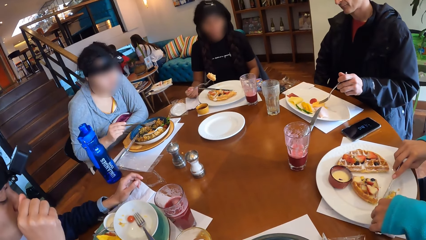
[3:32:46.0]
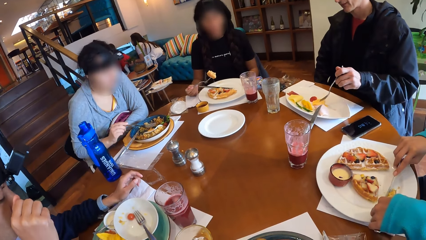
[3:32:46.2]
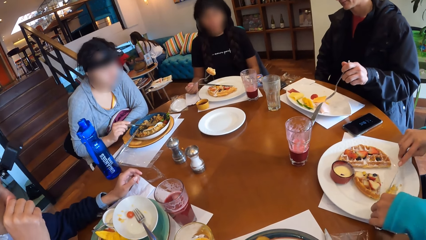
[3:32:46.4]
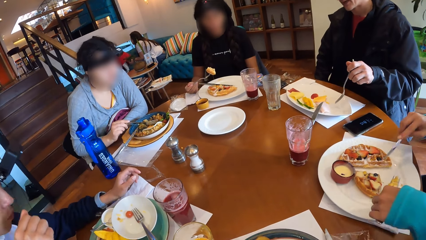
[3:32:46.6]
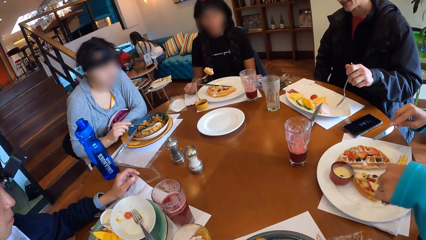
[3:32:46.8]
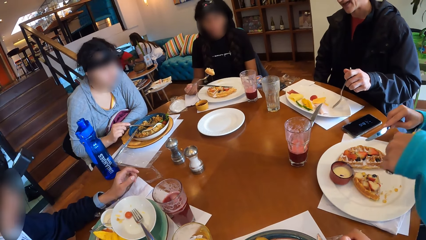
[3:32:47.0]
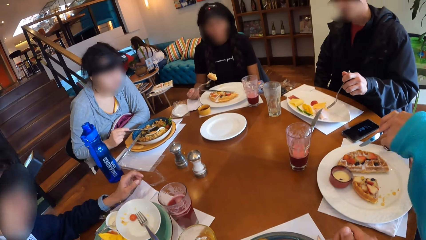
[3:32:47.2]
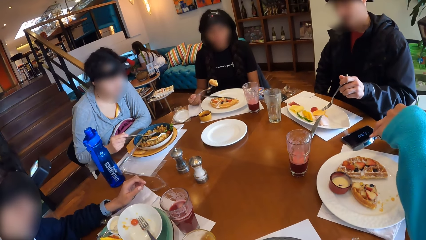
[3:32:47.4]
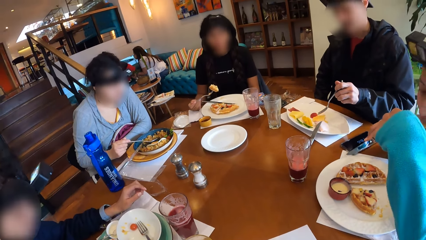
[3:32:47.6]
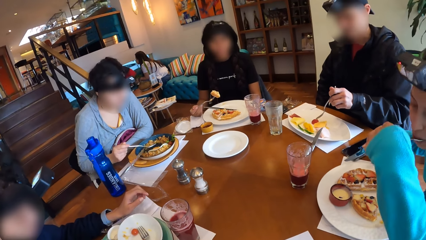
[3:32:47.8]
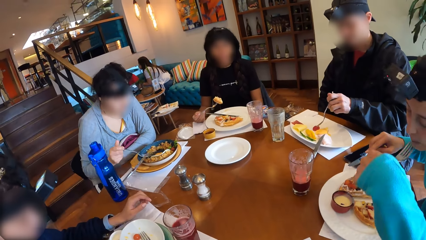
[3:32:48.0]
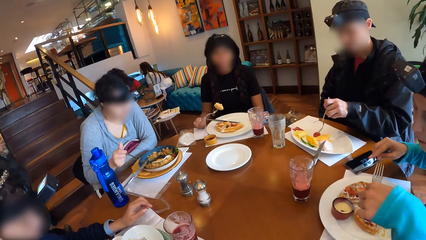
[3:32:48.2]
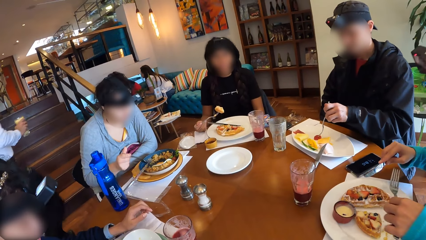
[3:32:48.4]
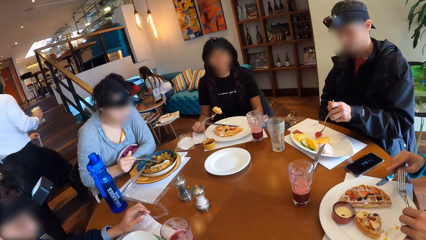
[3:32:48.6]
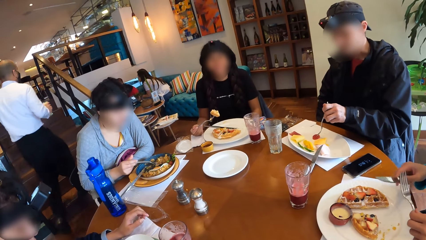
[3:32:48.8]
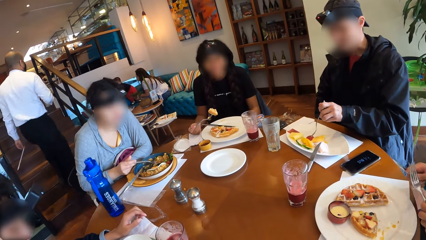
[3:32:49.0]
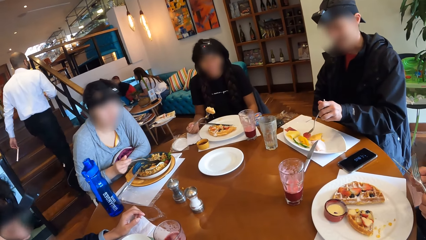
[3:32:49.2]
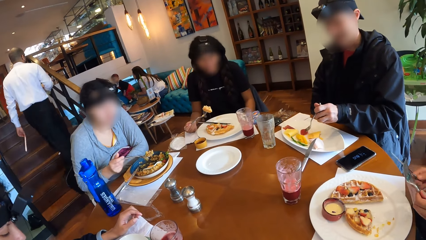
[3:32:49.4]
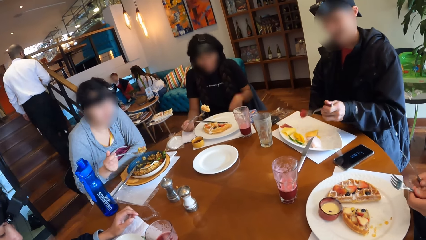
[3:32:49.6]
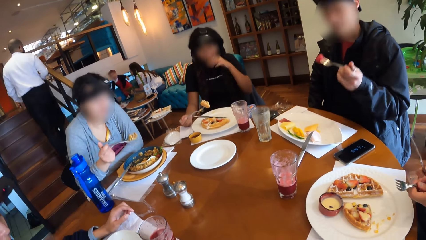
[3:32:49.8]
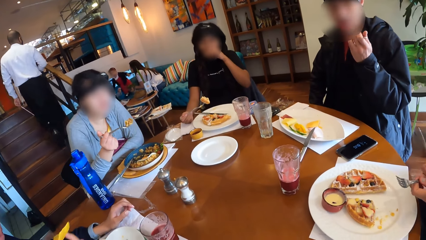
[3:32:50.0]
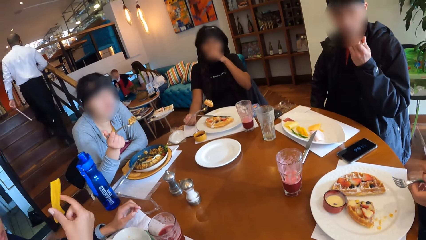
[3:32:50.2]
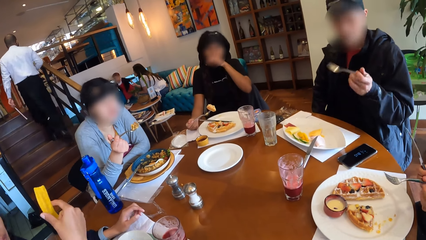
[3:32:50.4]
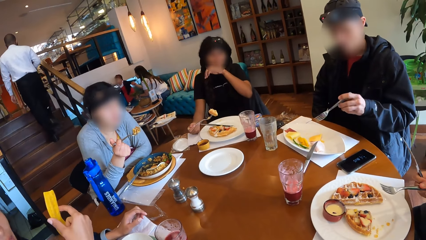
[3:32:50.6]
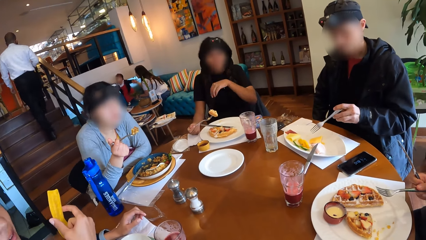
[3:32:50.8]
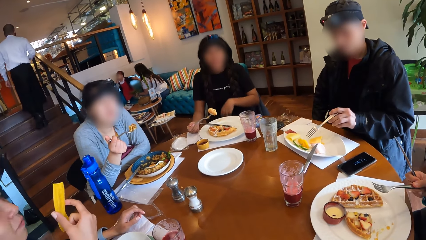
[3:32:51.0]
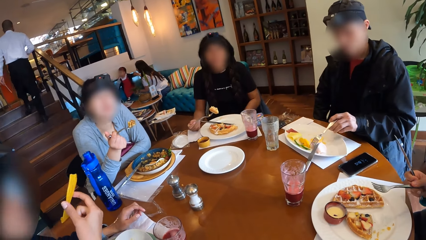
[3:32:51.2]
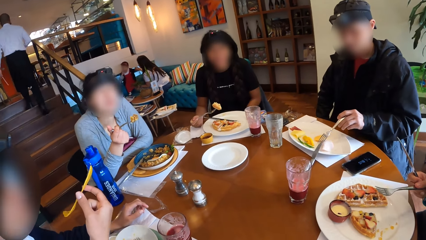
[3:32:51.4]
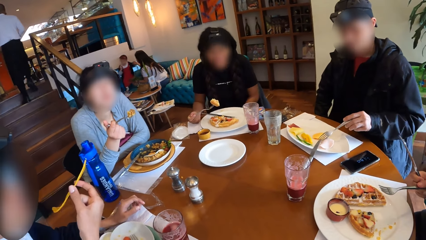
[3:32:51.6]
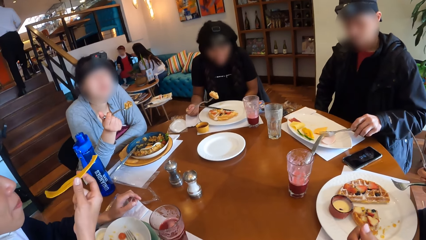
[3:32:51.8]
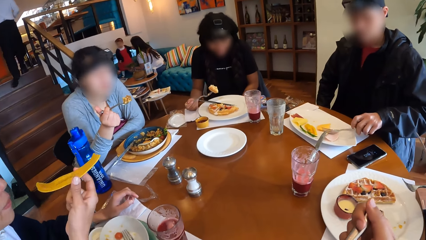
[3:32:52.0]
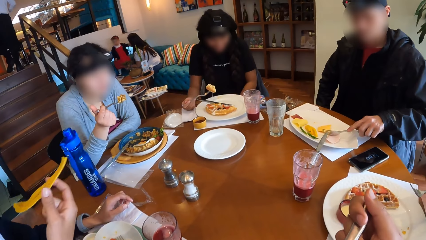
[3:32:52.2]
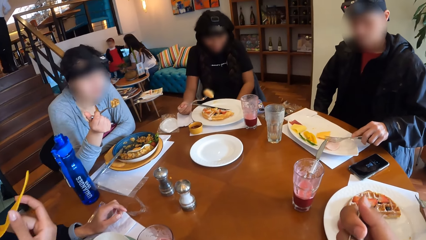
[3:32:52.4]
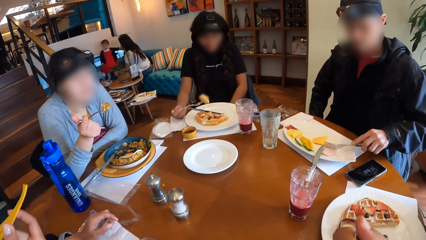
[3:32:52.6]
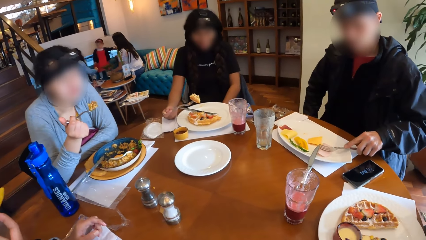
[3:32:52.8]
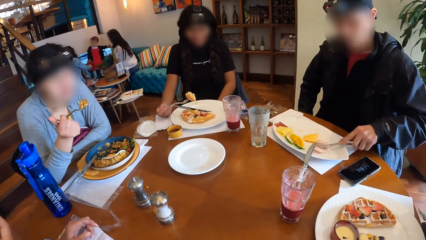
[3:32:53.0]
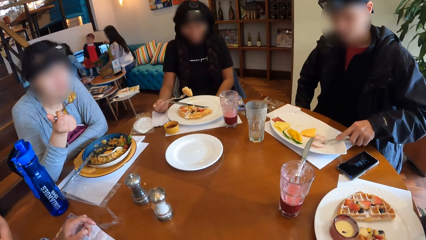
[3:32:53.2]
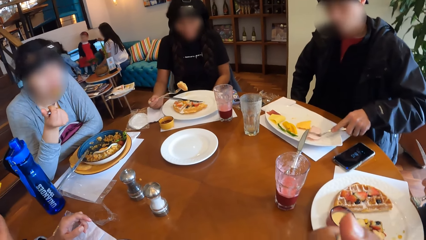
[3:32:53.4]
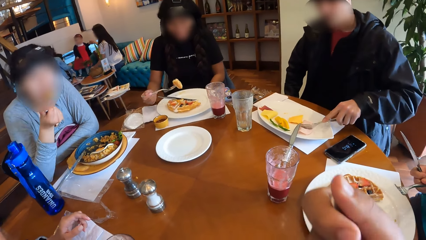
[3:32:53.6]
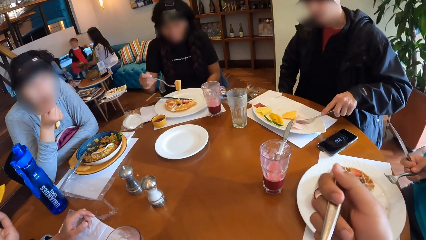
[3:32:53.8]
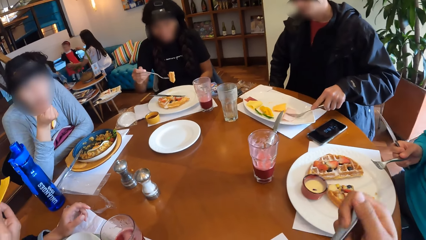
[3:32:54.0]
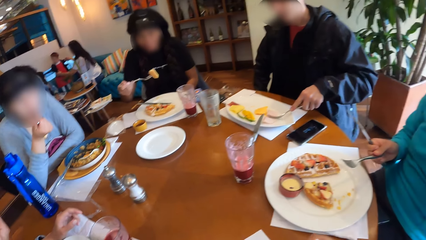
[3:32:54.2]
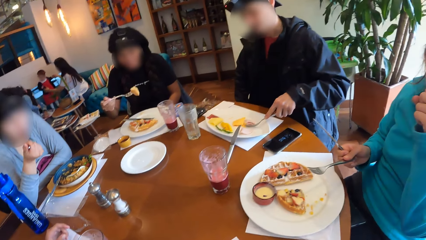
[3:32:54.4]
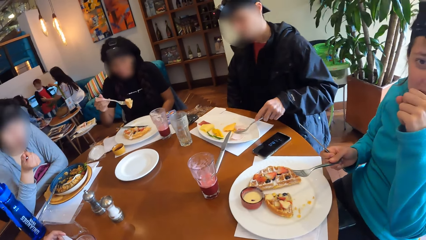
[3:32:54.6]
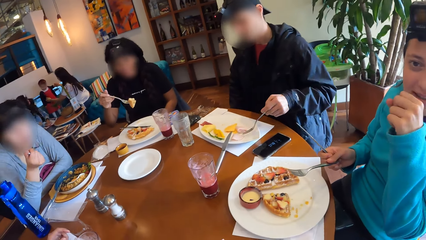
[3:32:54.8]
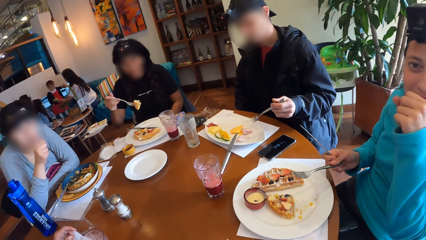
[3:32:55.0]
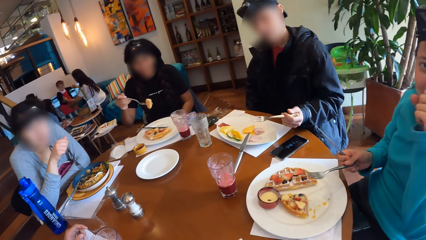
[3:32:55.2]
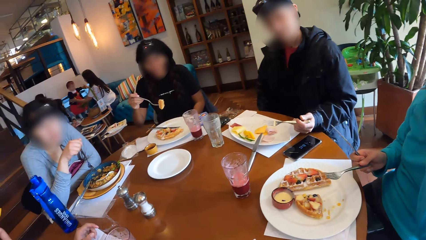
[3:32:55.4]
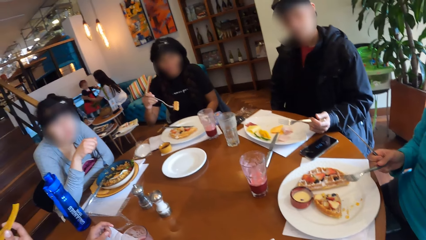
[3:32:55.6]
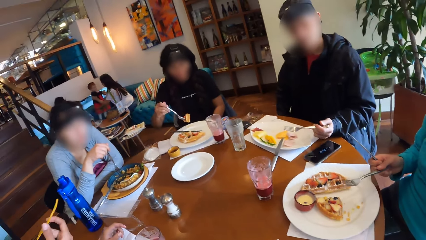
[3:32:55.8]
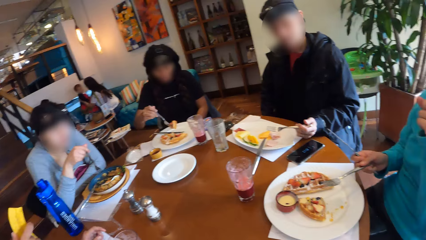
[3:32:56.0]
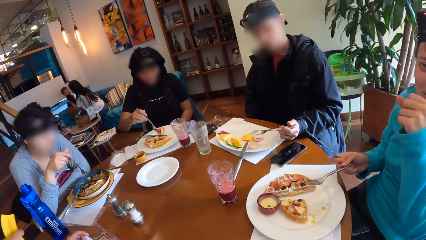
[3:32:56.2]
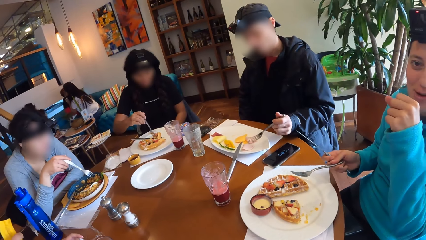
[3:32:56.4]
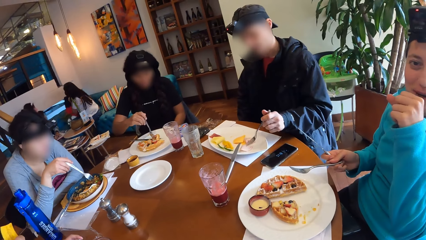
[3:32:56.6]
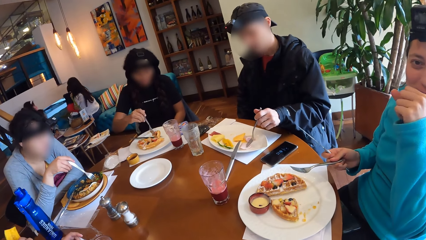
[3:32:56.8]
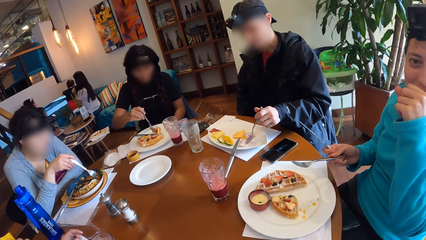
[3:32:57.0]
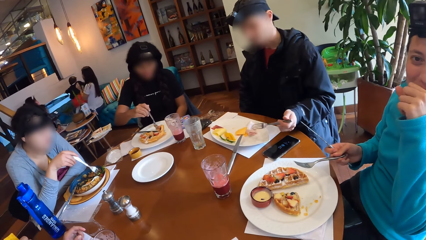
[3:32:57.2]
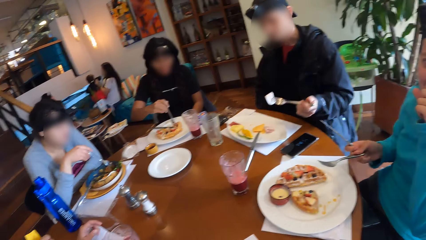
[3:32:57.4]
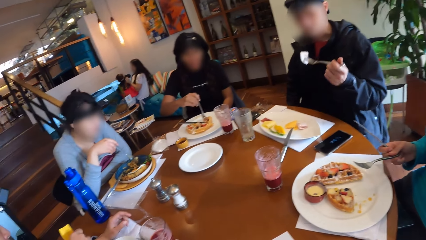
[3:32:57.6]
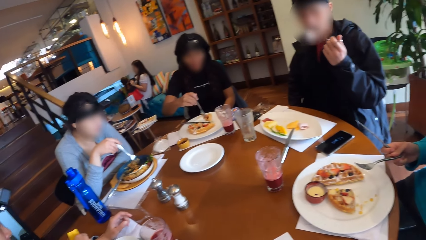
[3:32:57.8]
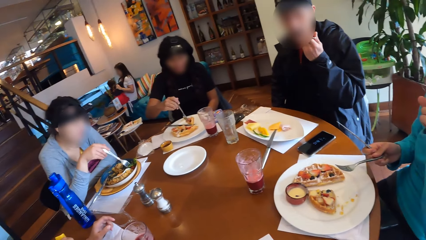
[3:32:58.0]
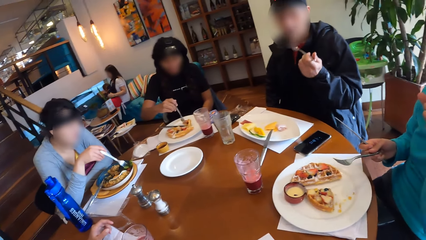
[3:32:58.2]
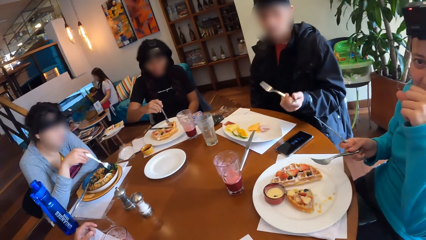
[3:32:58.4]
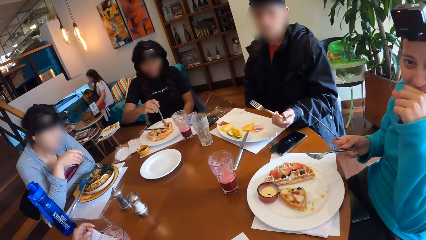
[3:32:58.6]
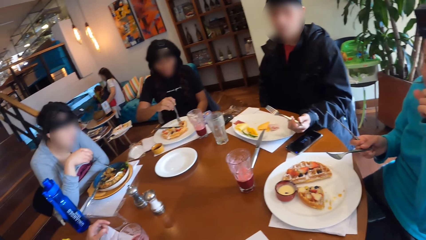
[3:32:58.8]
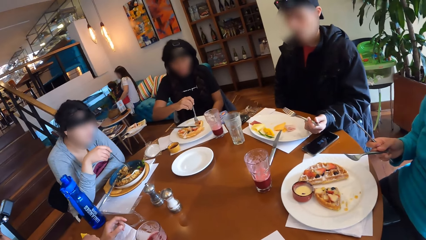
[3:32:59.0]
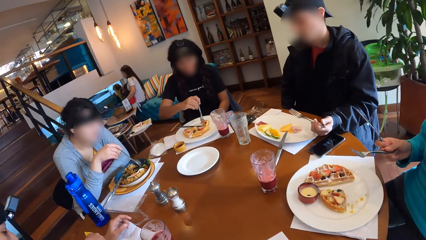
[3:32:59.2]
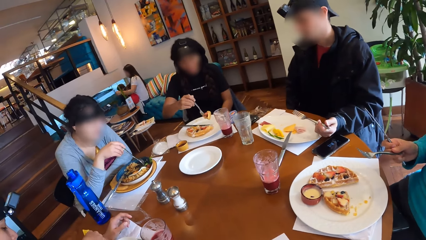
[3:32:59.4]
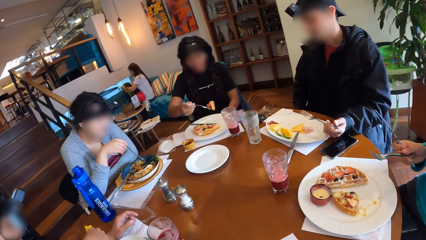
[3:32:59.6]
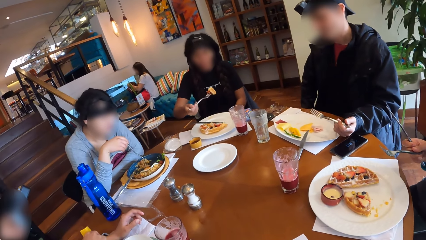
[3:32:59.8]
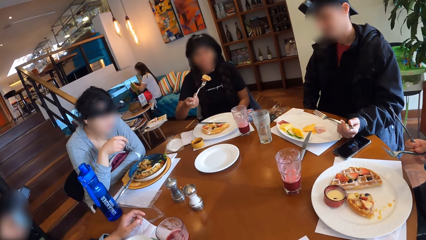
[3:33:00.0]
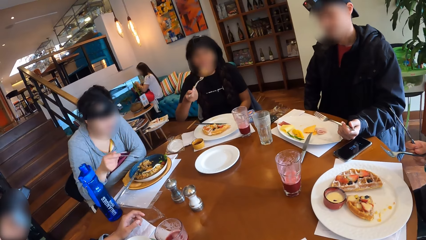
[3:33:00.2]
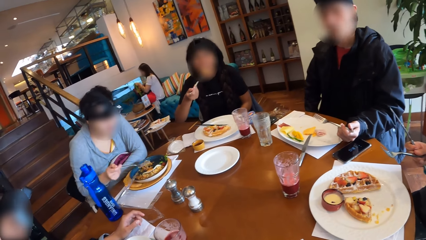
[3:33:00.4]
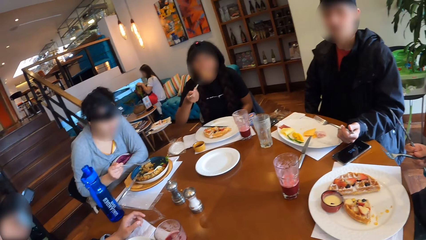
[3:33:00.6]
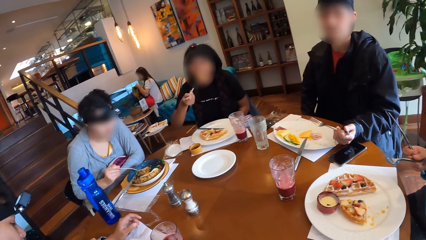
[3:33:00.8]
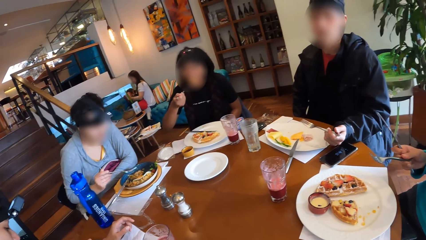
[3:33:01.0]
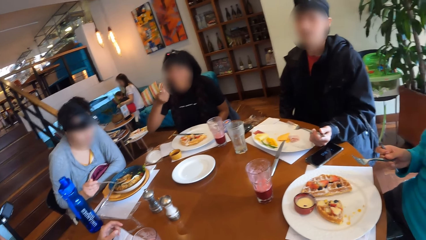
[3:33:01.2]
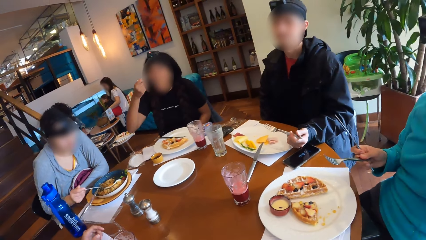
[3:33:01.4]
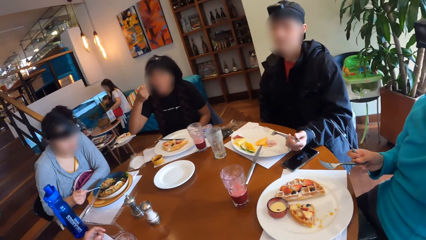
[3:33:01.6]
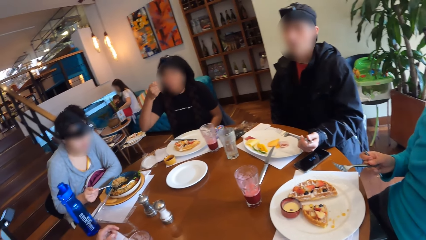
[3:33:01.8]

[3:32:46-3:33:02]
A woman eats the pieces of waffles in the fork in her left hand. A man picks up a fruit from the plate on the table with the fork in his left hand. The camera wearer looks around. Another woman scoops salad from her plate on the table with the fork in her right hand. A third woman raises her left hand to her face. The man eats the fruit in the fork in his left hand. A fourth woman picks up a chip with her right hand from the plate on the table. The second woman interacts with the first woman. The man breaks a fruit in two with the fork in his left hand. The second woman eats the salad in the fork in her right hand. The first woman interacts with the camera wearer. The fourth woman dips the chip in the cream in the saucer on the table. The man picks up a fruit from the plate on the table with the fork in his left hand and eats the fruit in the fork in his left hand. The third woman eats the waffle in the fork in her right hand.
